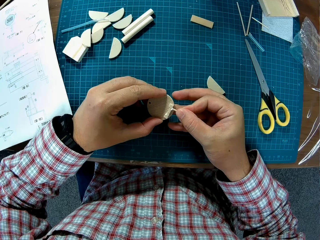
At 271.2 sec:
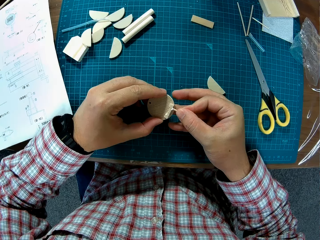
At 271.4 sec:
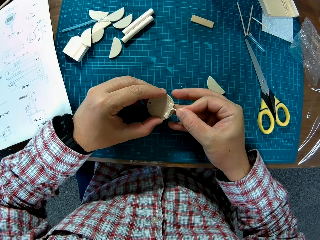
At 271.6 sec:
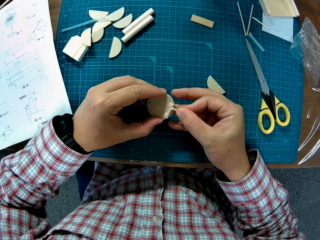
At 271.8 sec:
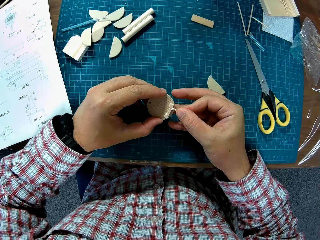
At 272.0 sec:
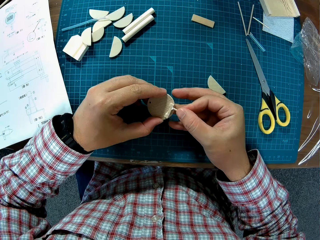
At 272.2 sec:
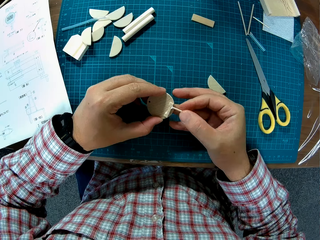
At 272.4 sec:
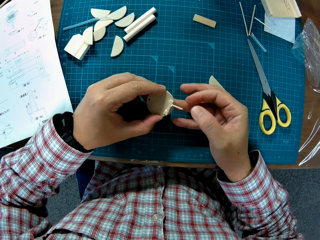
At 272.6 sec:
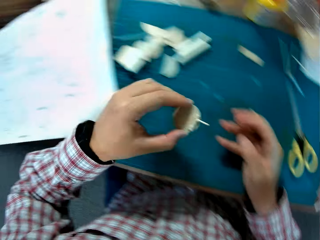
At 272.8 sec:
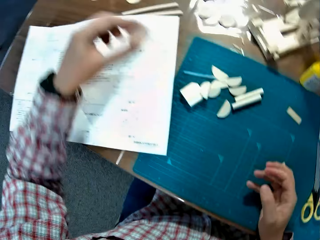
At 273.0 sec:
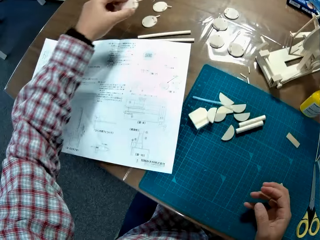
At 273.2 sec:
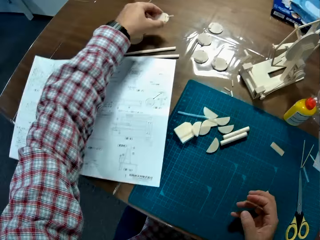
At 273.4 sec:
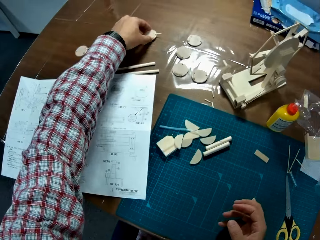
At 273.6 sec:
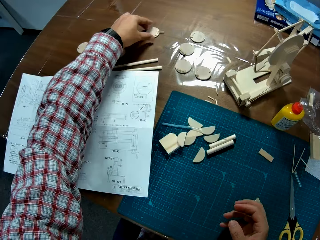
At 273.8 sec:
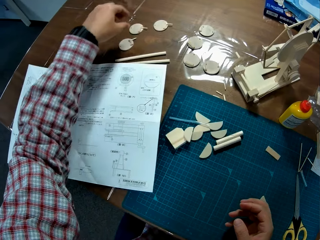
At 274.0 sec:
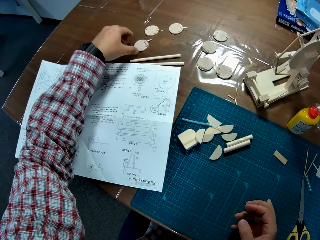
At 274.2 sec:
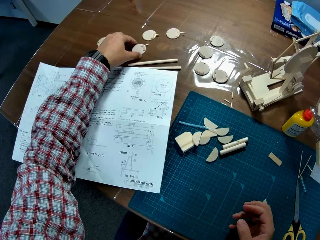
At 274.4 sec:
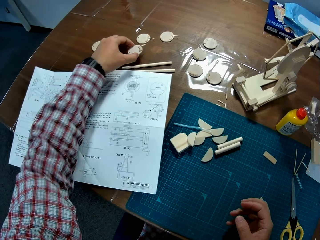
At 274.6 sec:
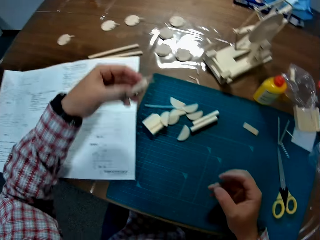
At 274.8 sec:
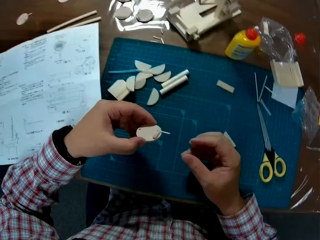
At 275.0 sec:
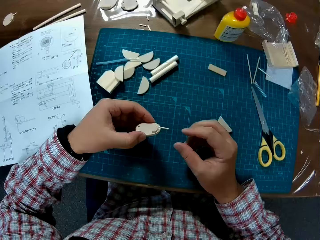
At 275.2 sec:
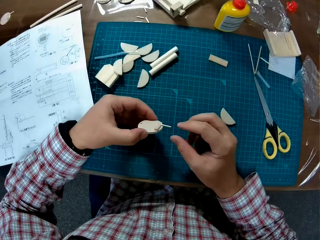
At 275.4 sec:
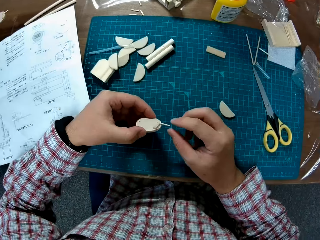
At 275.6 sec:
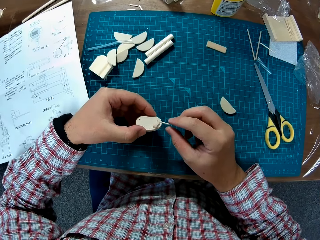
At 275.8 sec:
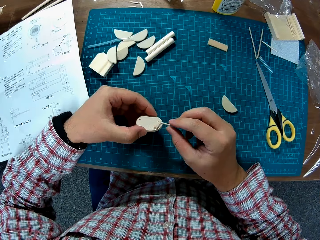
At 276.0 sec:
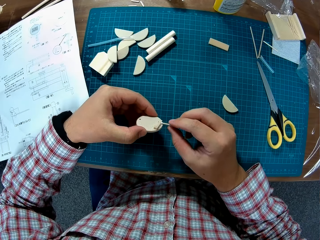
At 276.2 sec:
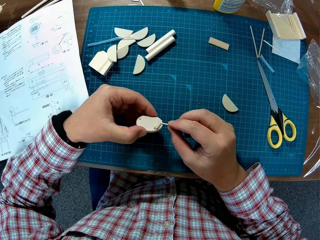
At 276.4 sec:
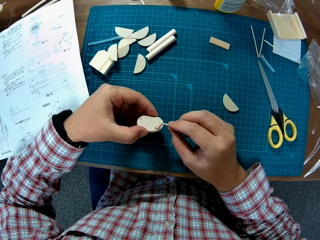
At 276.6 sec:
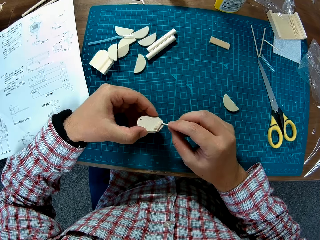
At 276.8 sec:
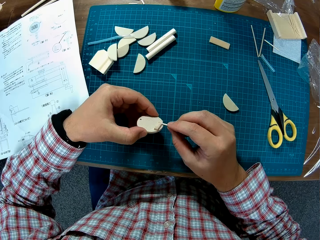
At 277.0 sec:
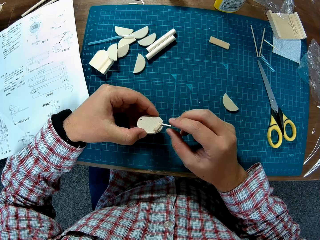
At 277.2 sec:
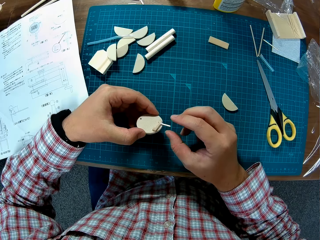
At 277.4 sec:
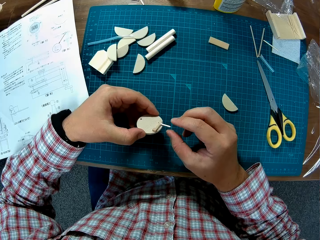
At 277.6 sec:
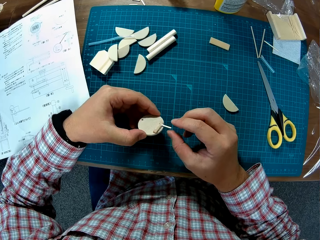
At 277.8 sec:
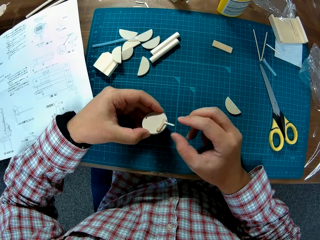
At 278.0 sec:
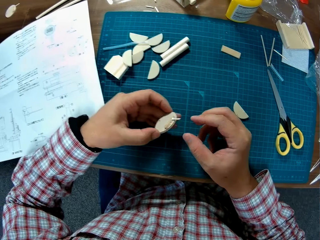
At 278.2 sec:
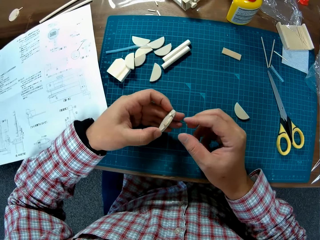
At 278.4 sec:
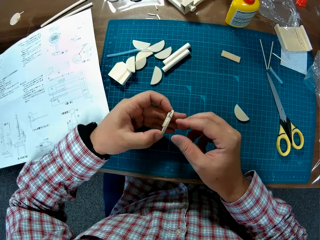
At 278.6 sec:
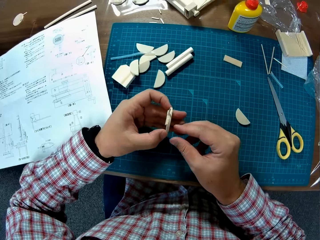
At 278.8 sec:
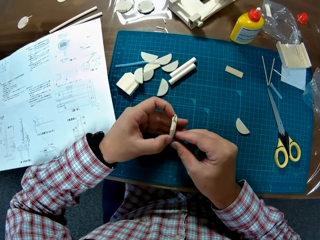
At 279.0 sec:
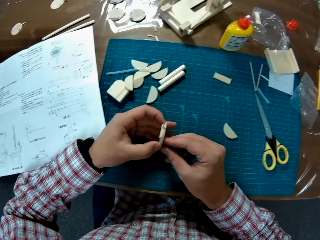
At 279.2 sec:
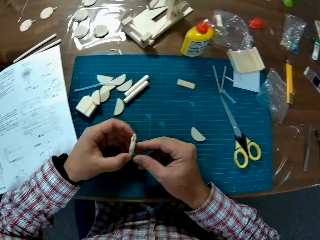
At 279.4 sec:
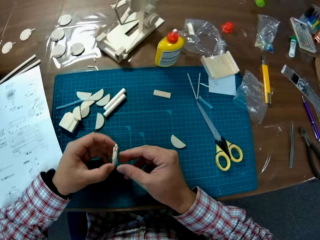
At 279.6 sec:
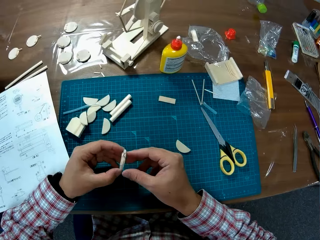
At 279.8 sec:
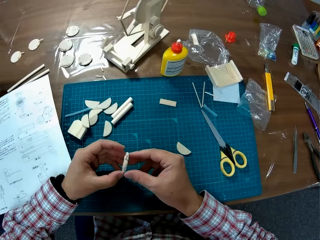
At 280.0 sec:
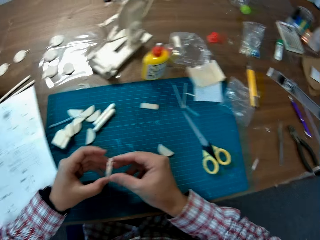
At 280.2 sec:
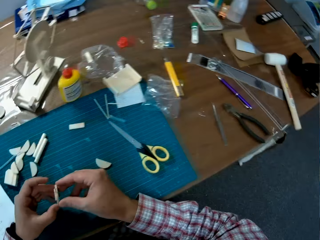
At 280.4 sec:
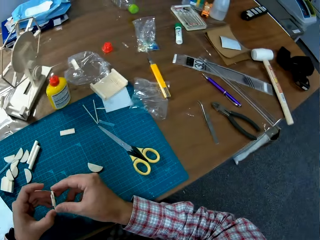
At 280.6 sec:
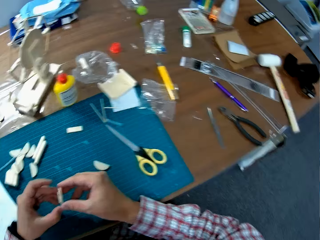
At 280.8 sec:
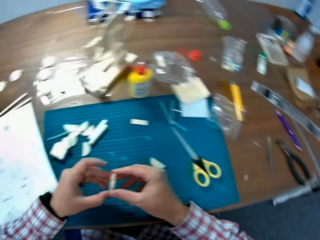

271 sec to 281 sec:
The camera wearer drops the joined plastics on another side on the table with the left hand. They pick one of the joined plastics on the table with the left hand. They adjust the joined plastics. They gently insert the stick on the round model piece with the right hand. They shift the piece from the left to the right hand.

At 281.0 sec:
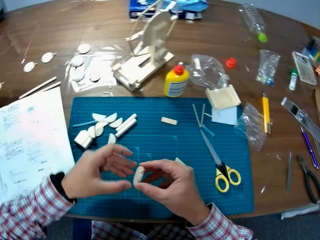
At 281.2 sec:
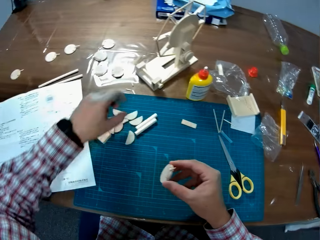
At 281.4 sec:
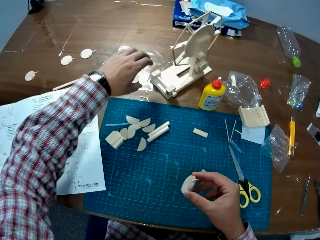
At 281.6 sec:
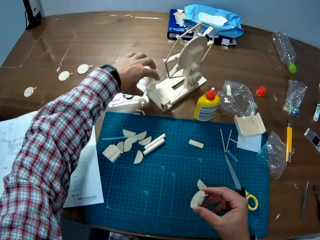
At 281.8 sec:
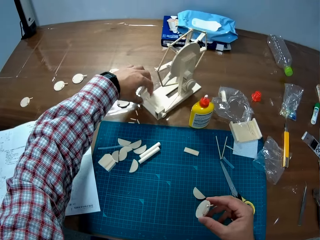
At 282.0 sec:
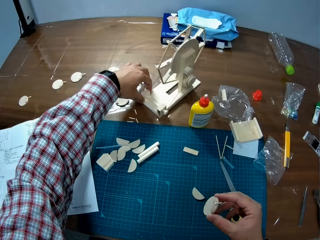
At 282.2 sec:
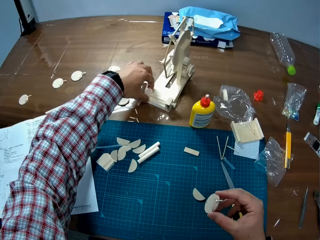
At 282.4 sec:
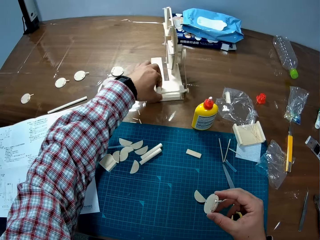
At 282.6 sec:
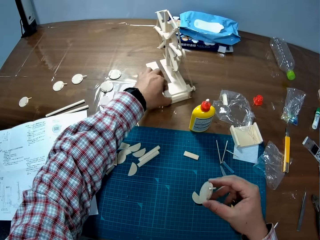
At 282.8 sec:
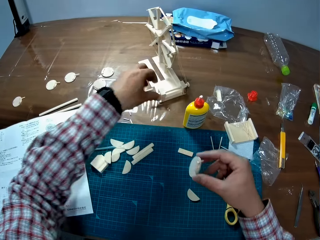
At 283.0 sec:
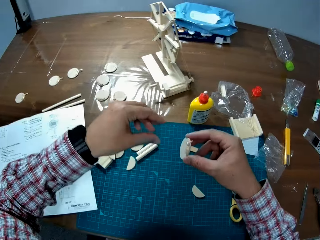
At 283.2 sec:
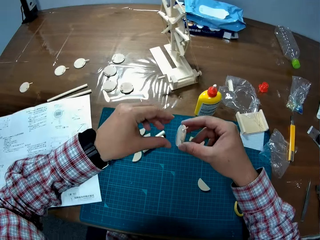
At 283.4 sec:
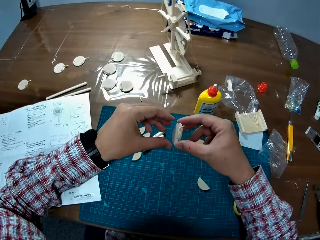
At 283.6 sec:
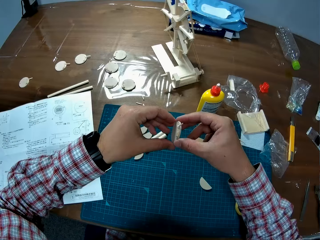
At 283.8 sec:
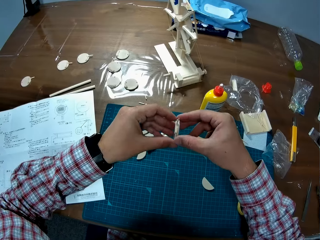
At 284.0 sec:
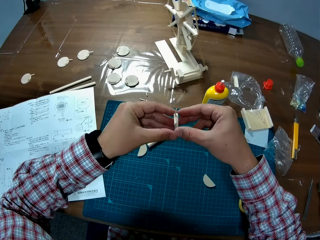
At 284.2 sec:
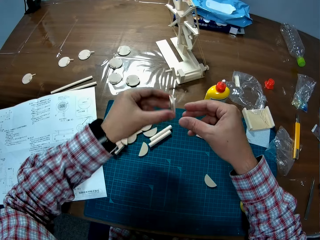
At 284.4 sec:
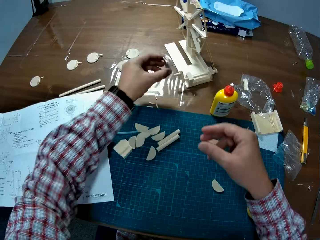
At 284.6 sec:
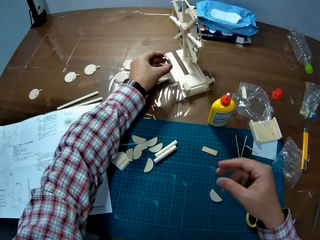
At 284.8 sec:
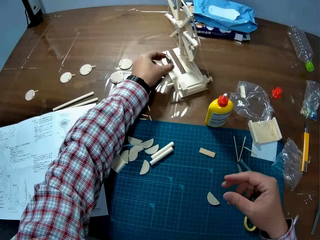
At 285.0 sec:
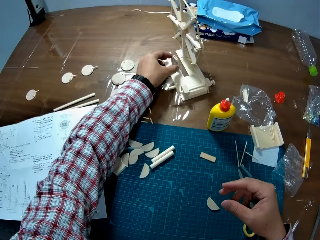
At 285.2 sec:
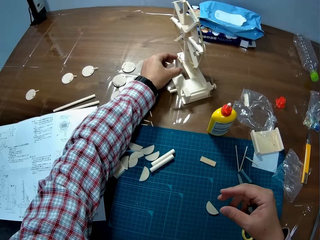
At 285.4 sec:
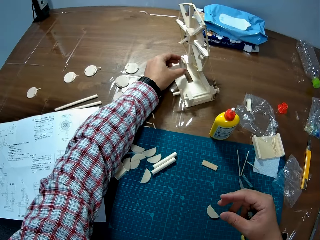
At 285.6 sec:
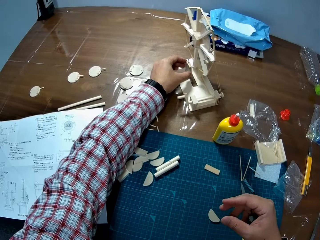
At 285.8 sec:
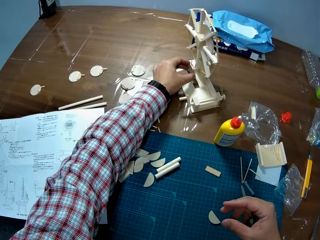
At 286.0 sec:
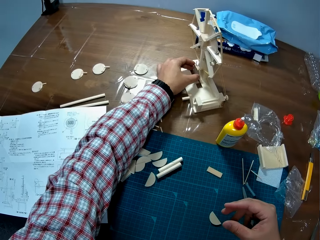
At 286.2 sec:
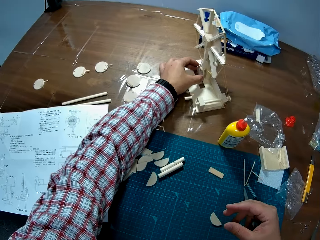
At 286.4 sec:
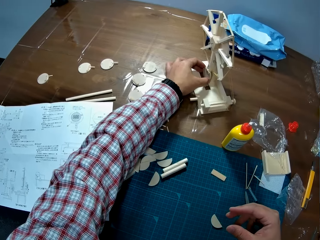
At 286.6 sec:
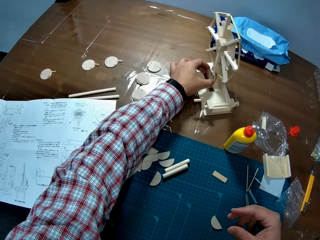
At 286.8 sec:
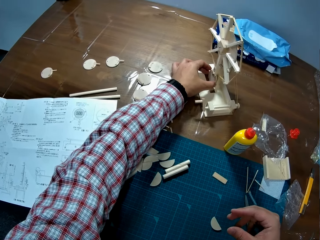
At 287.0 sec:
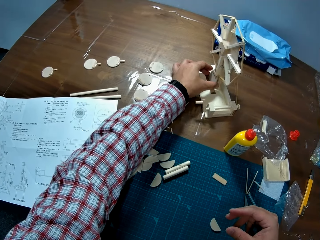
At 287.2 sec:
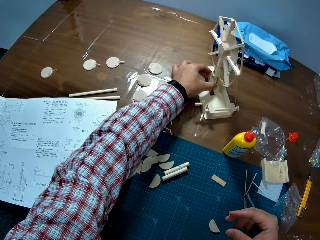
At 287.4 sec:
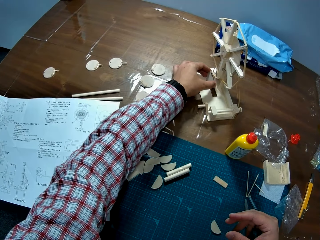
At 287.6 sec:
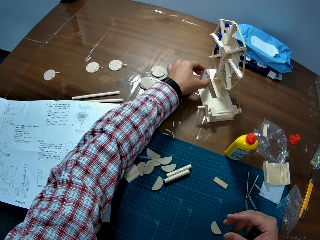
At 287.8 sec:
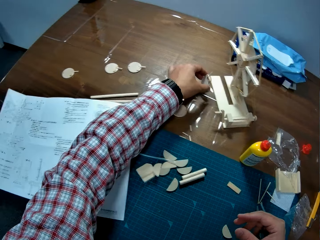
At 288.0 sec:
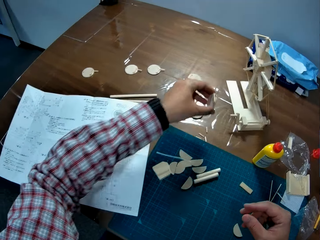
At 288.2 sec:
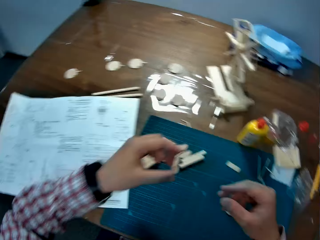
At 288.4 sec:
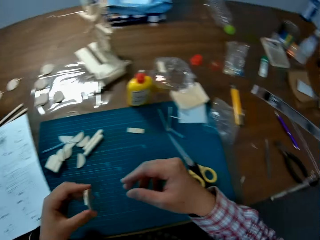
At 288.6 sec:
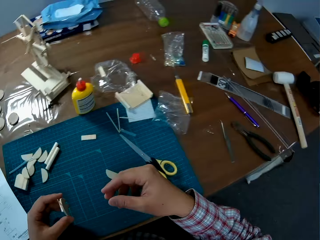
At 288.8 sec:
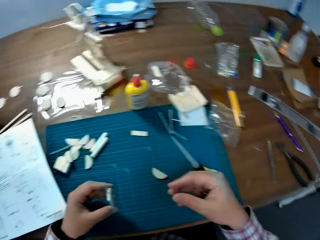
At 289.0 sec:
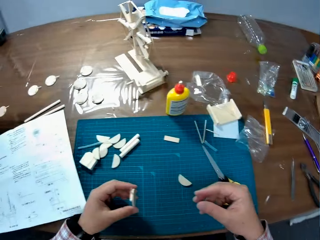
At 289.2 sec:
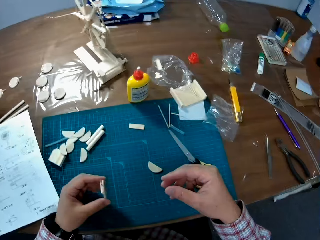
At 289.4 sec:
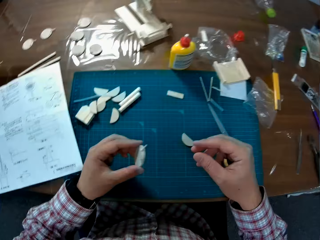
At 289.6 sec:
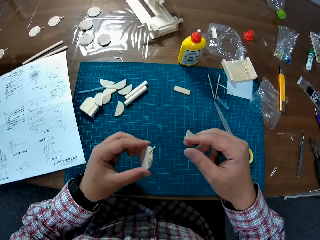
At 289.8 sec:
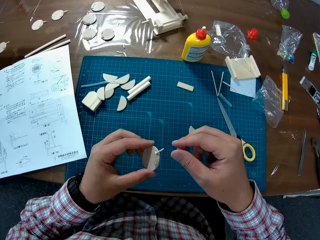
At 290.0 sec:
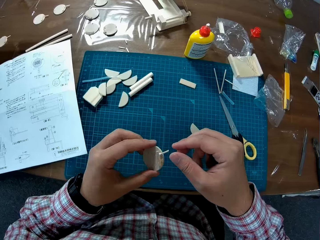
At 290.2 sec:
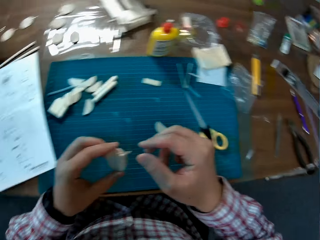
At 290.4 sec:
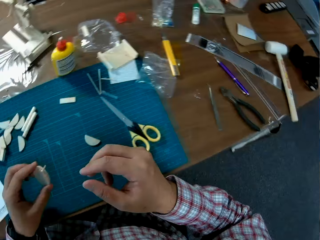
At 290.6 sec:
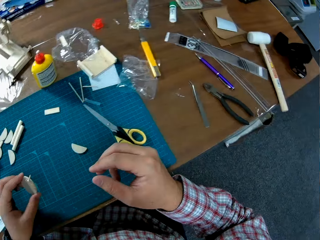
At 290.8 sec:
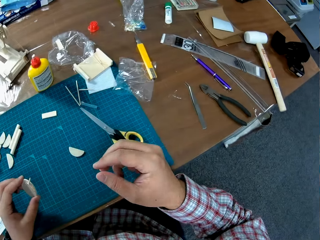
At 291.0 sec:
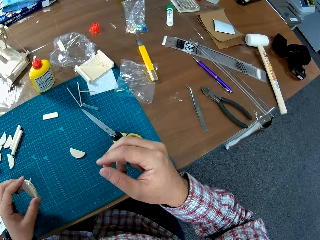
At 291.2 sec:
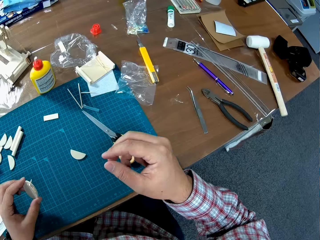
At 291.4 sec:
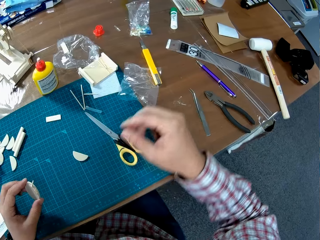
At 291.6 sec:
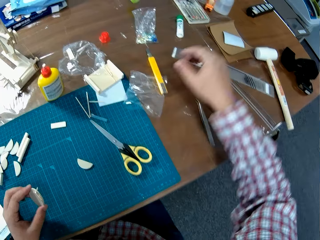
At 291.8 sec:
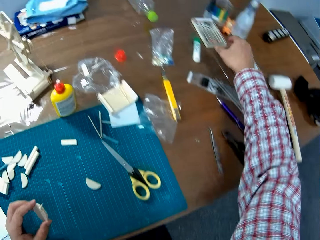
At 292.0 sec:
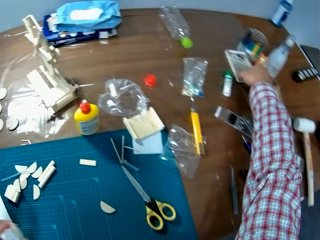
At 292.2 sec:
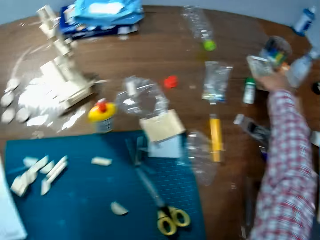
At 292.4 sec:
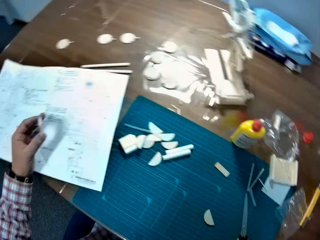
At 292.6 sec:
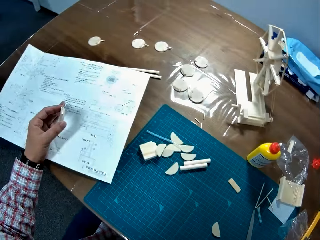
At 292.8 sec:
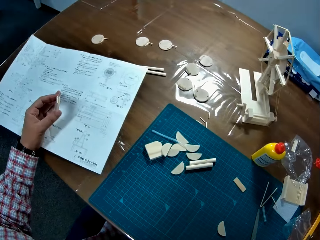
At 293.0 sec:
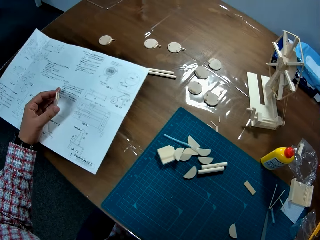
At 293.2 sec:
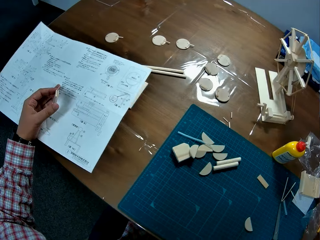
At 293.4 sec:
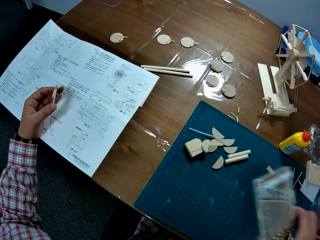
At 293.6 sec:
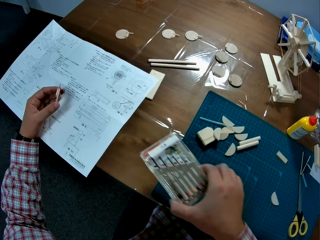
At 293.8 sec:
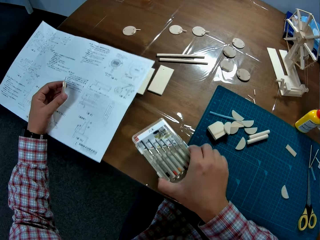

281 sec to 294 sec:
The camera wearer adjusts a craft on the table. They turn a bigger model piece on the table with the left hand. They shift the piece in the right hand to the left hand. They put the joined plastics on the craft on the table with the left hand. They place the piggy bank in a windmill. They remove the piggy bank from the windmill. They pick a screw pack. They pick a set of screwdrivers on the table. They move a paper on the table.
